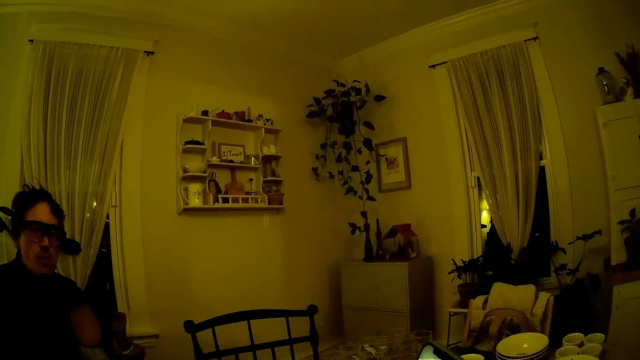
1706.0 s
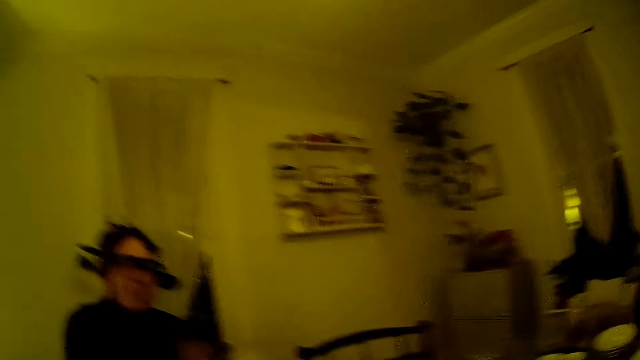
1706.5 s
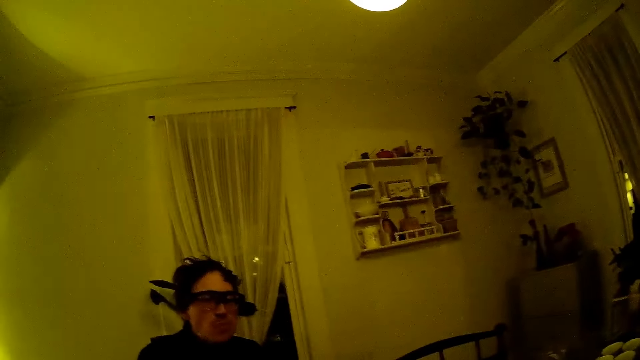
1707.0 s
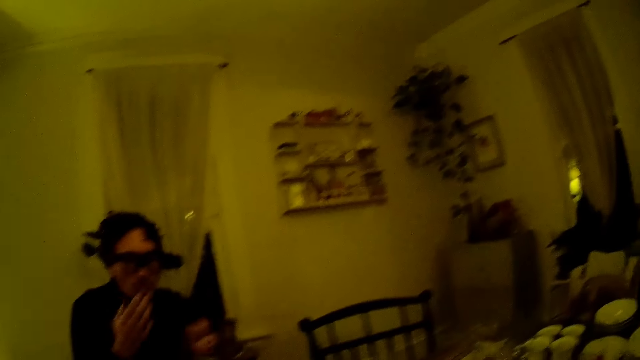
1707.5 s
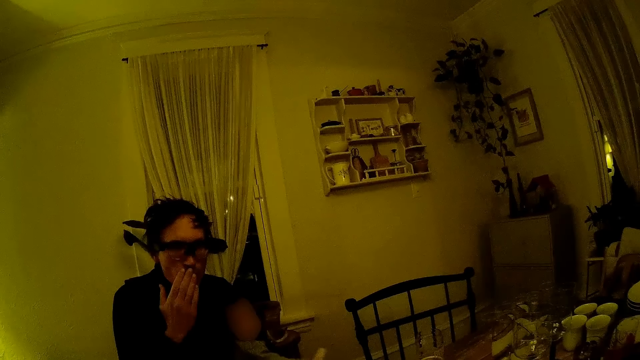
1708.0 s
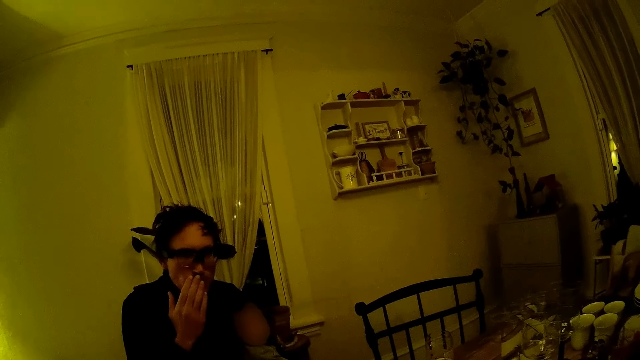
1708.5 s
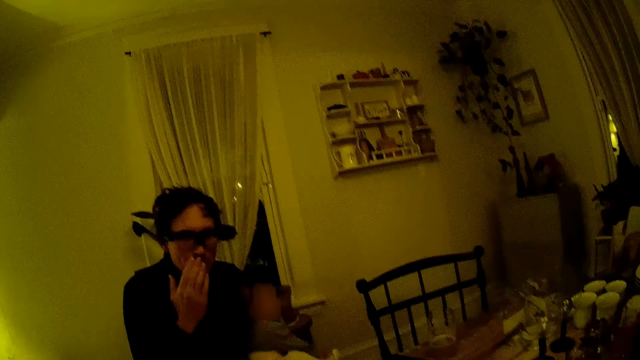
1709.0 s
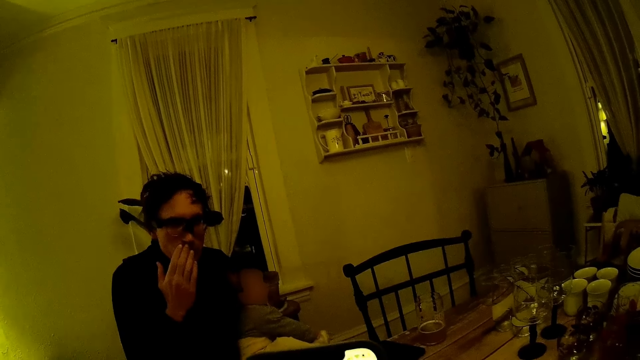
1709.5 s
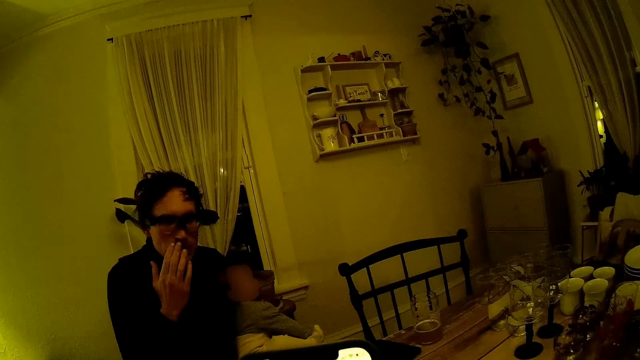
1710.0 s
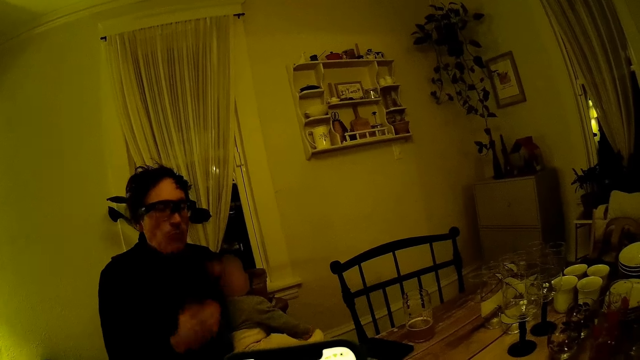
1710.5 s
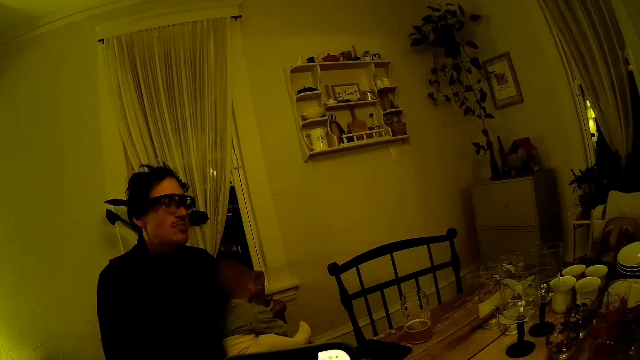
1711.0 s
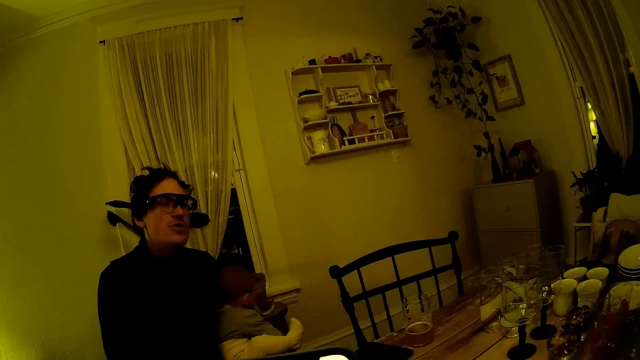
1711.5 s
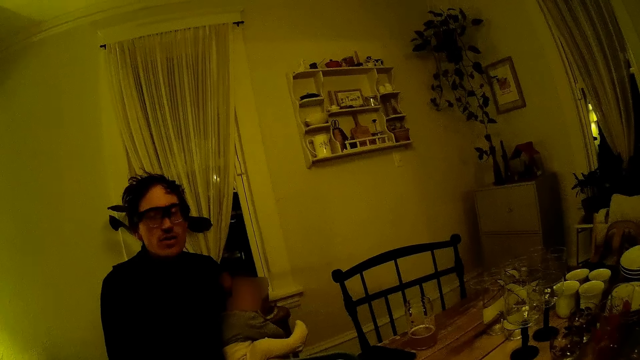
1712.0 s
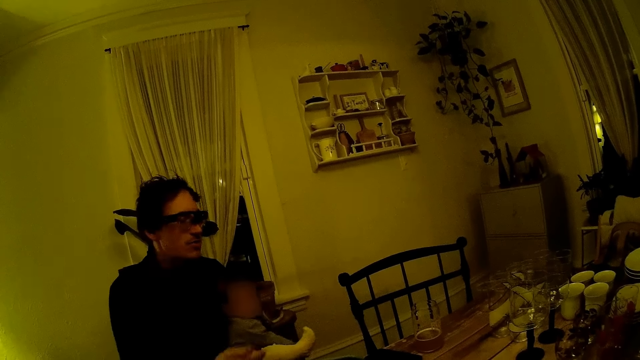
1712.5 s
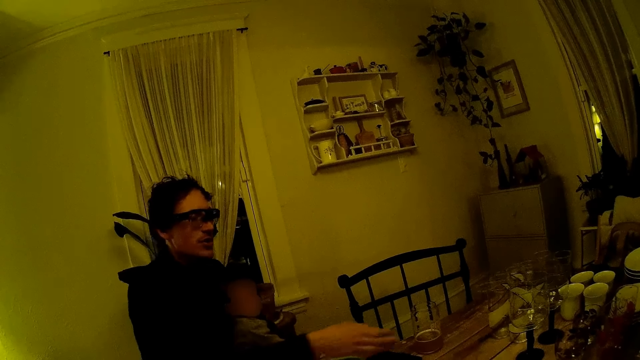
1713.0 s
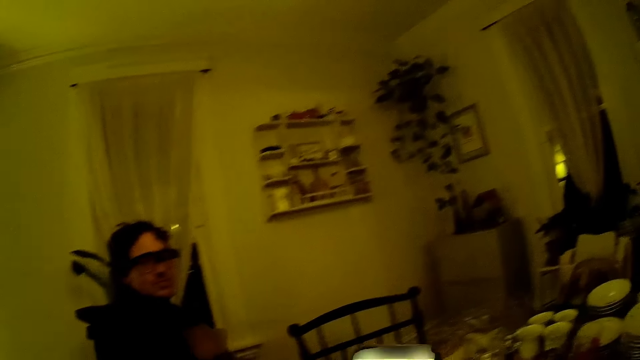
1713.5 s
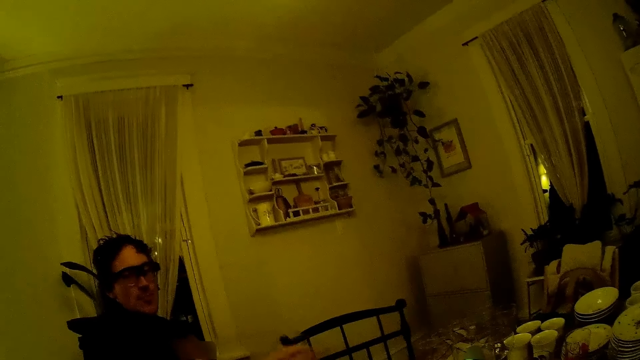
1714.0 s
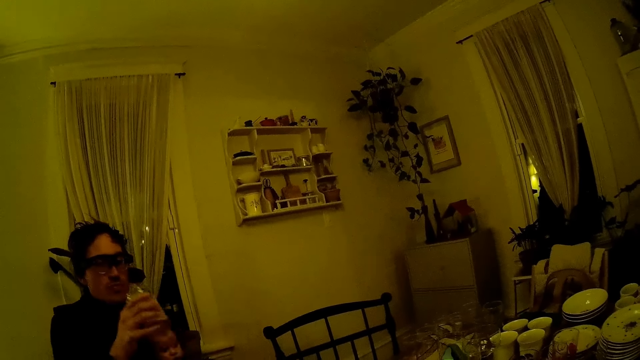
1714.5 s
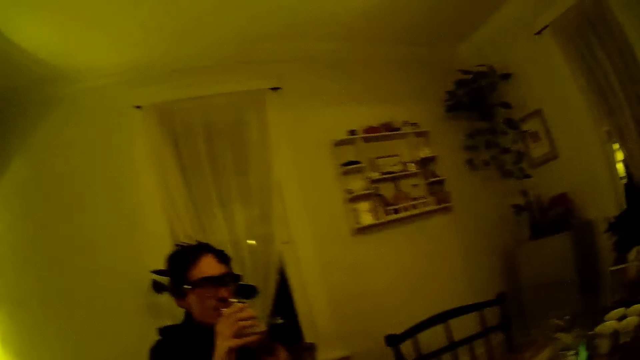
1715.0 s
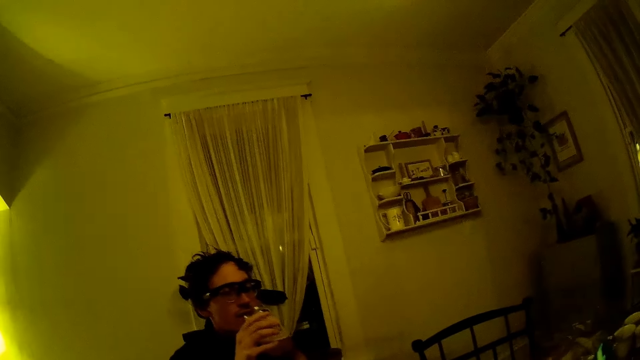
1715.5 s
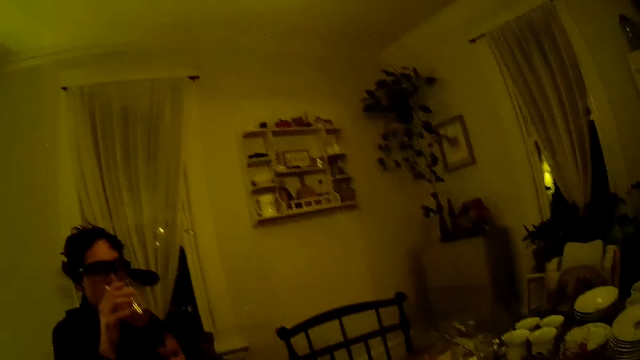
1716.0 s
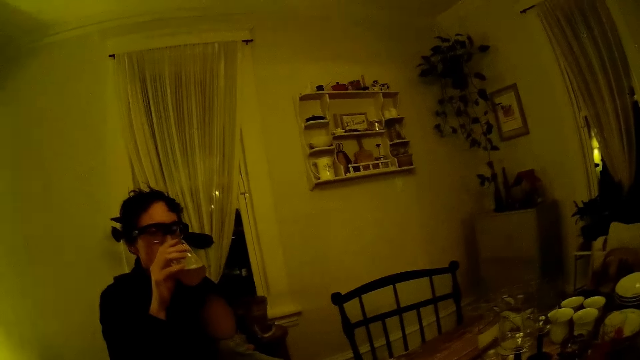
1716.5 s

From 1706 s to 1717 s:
The man puts his right hand on his mouth. The man removes his right hand from his mouth. The man responds to what the camera wearer said. The man picks up a glass of water from the table with his right hand. The man drinks water from the glass cup of water in his right hand.

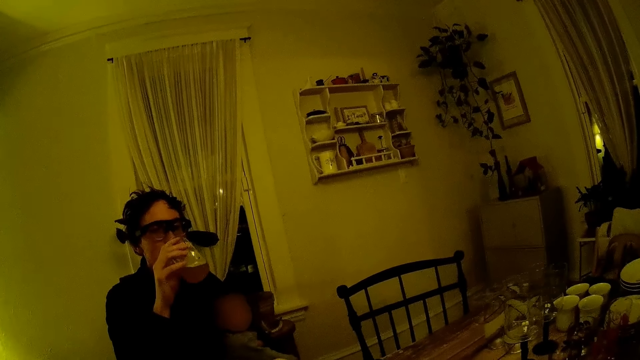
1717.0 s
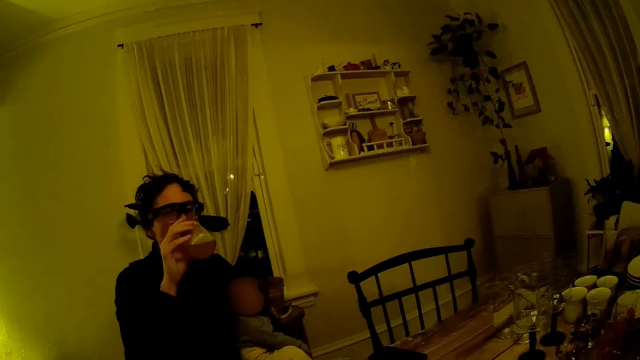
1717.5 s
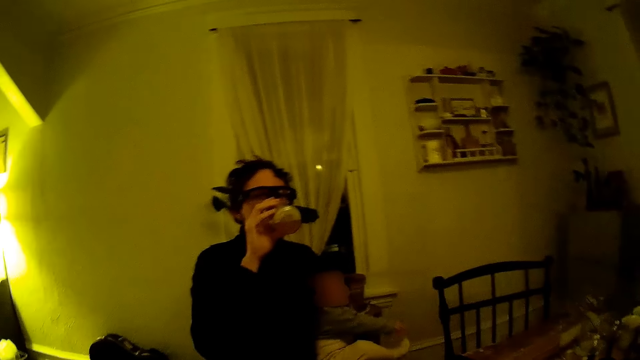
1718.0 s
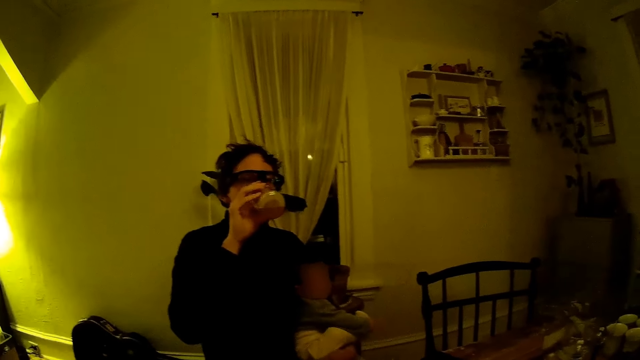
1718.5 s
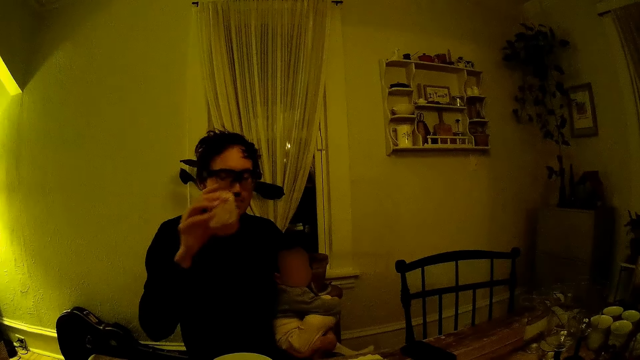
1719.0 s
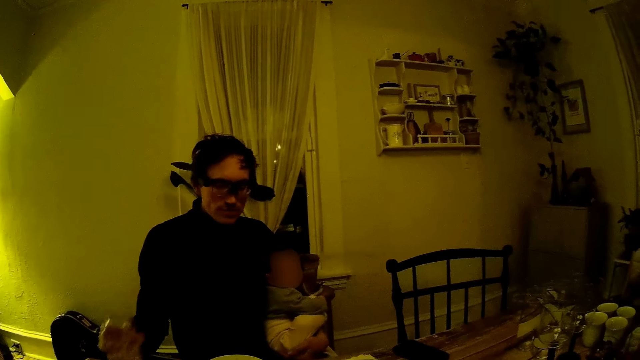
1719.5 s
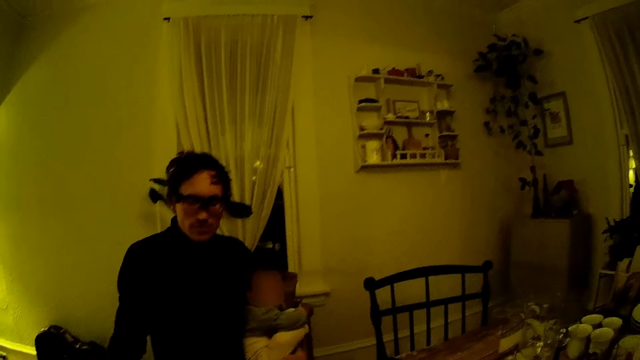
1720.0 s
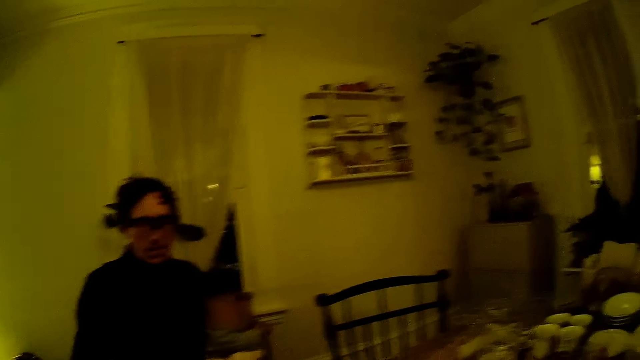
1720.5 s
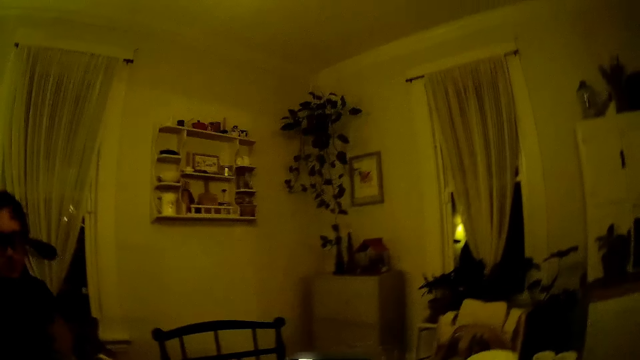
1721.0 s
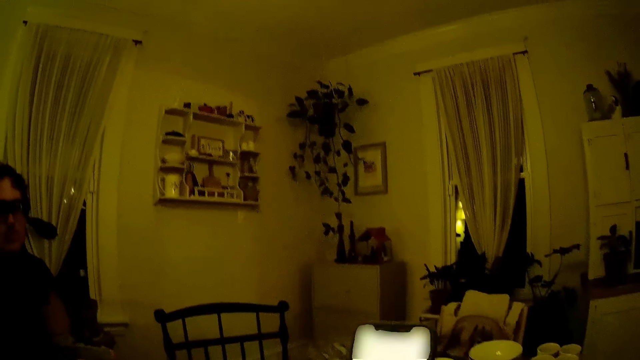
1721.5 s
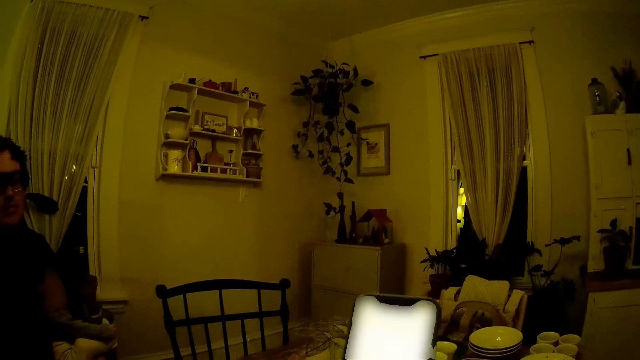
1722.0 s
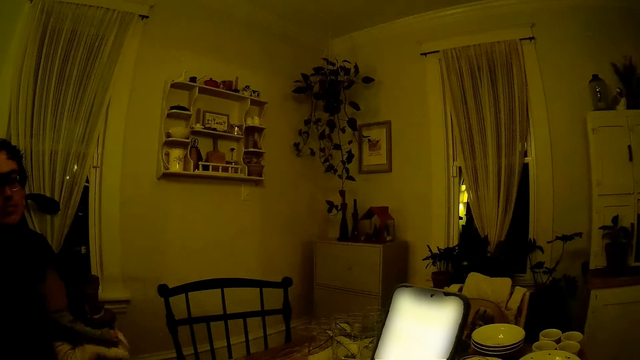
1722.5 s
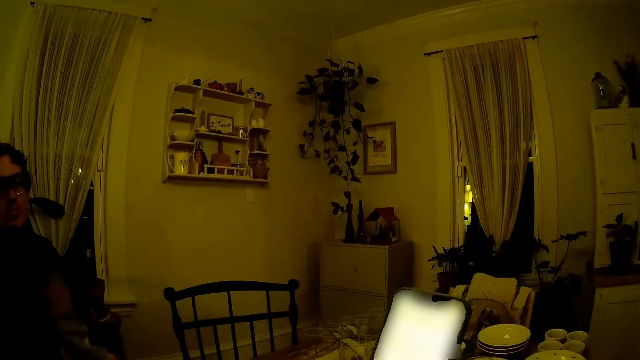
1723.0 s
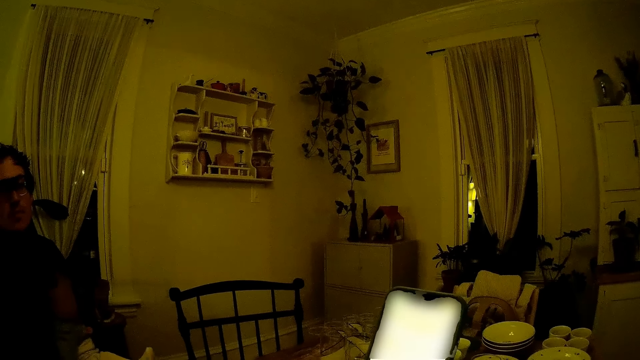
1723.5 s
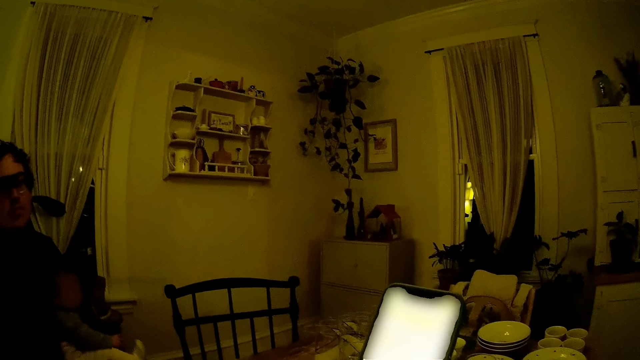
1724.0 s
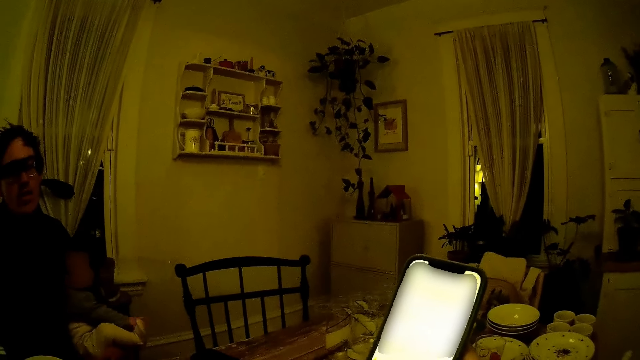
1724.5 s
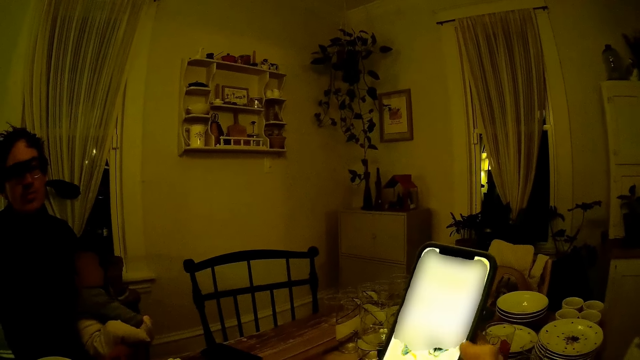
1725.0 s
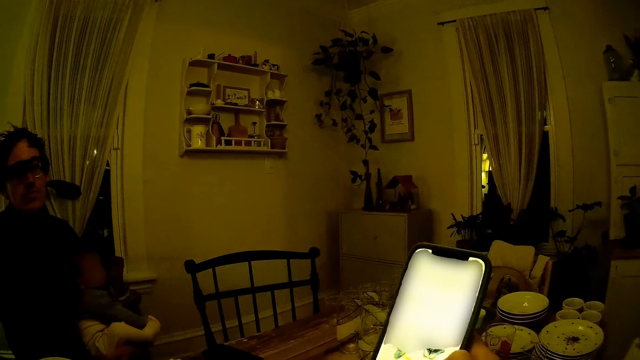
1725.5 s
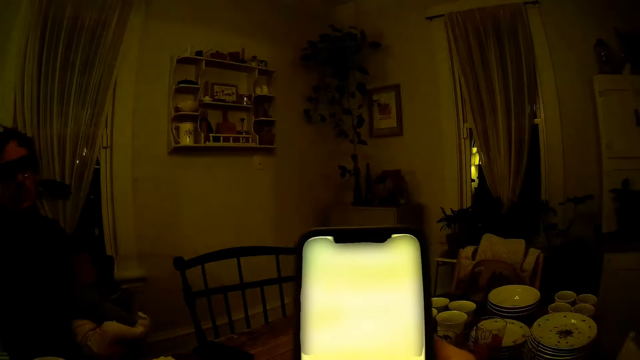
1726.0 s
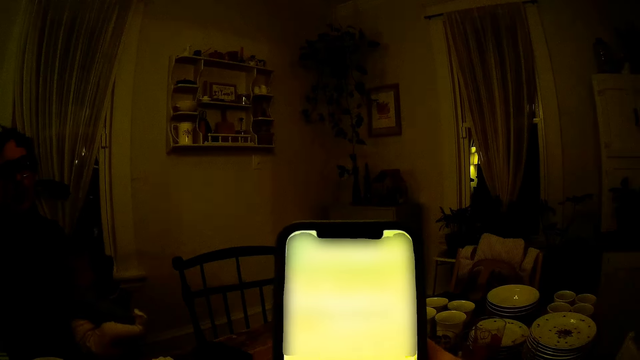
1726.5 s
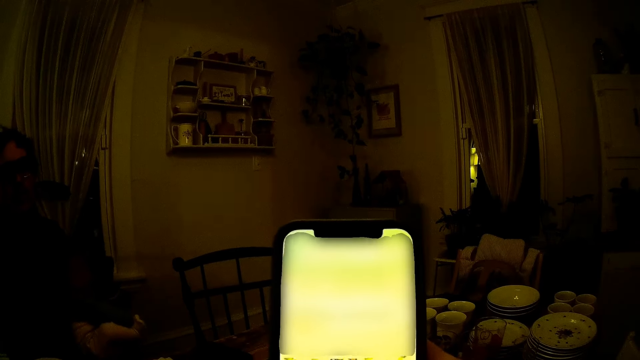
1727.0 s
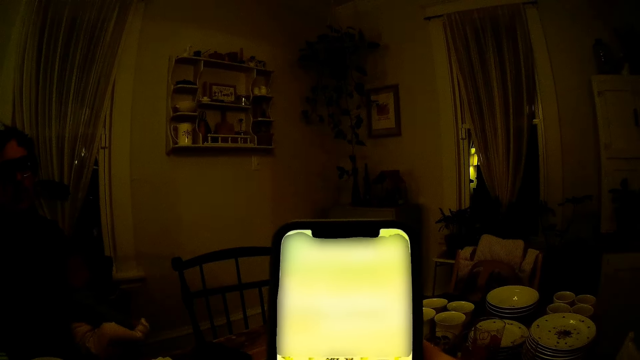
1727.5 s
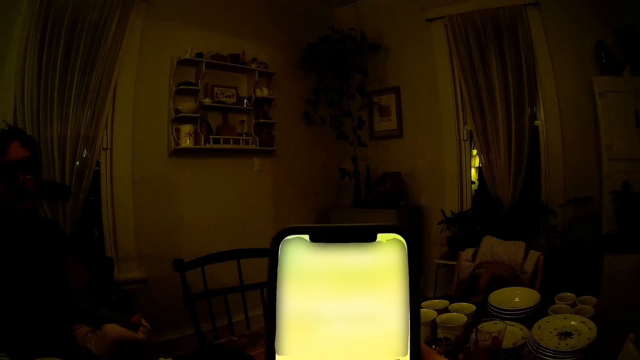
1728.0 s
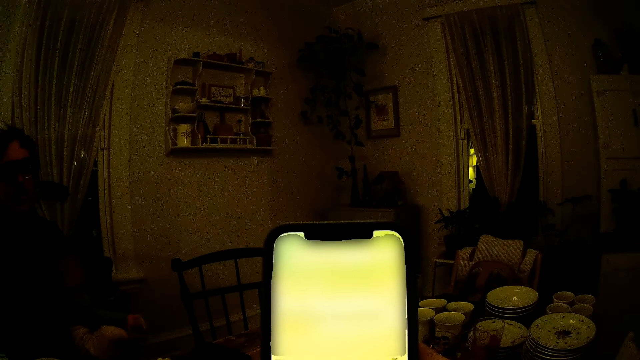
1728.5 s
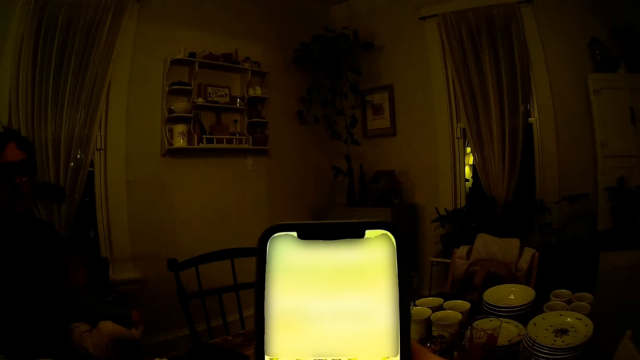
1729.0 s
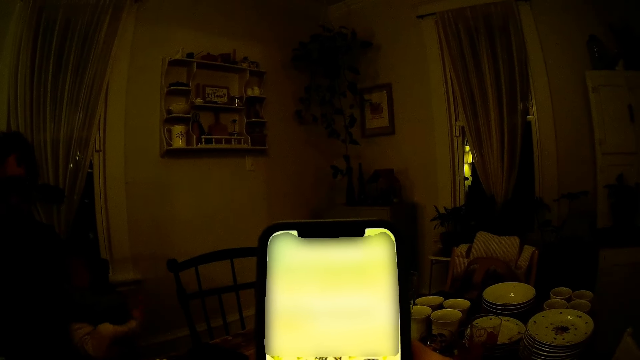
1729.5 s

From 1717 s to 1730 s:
The man drinks juice from the glass. The man drops the glass cup of water in his right hand on the table. The camera wearer talks to the man. They operate her phone. They talk to the man. They operate her phone. The man talks to the camera wearer. The camera wearer operates her phone.
